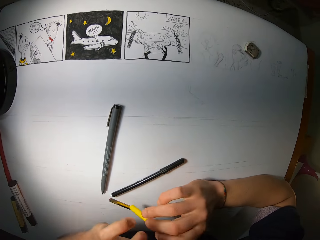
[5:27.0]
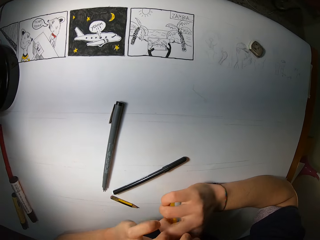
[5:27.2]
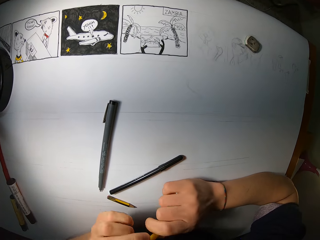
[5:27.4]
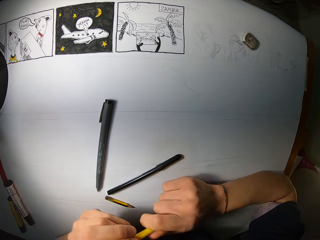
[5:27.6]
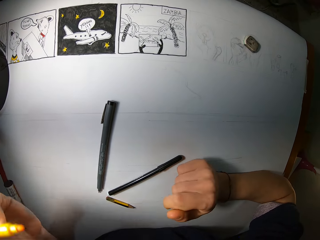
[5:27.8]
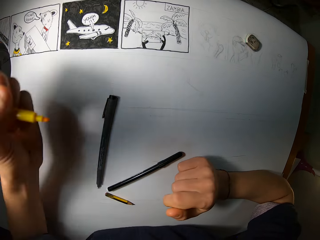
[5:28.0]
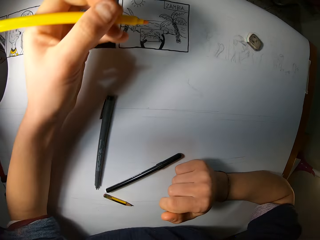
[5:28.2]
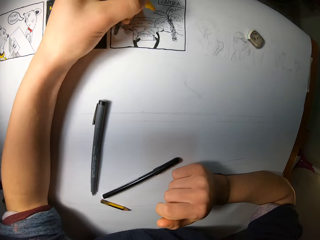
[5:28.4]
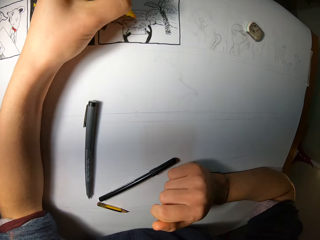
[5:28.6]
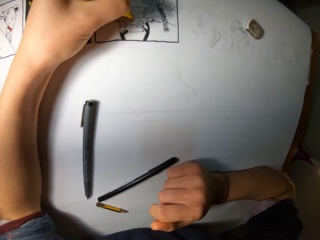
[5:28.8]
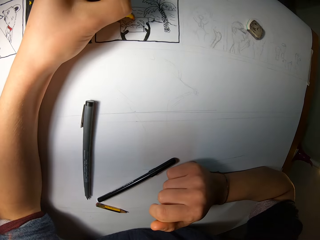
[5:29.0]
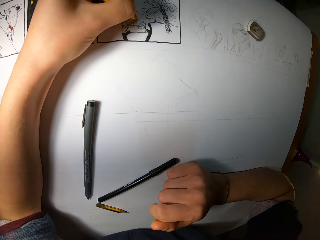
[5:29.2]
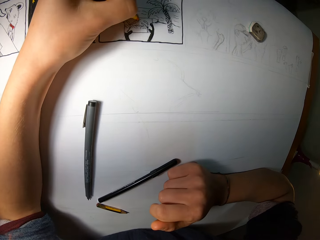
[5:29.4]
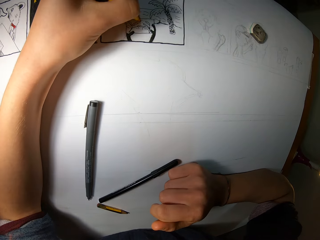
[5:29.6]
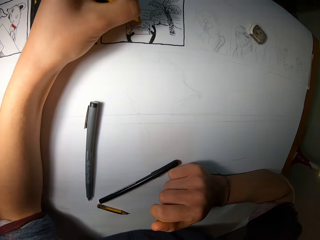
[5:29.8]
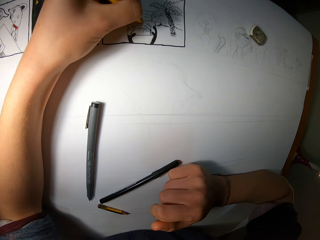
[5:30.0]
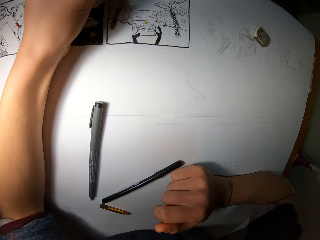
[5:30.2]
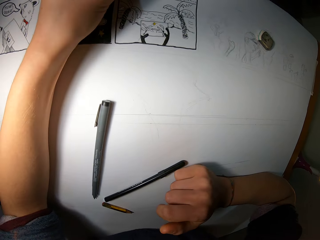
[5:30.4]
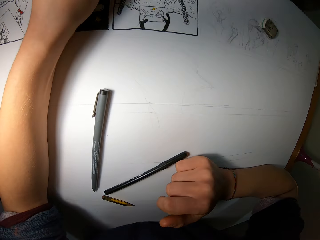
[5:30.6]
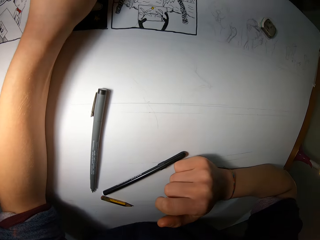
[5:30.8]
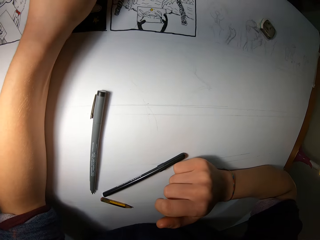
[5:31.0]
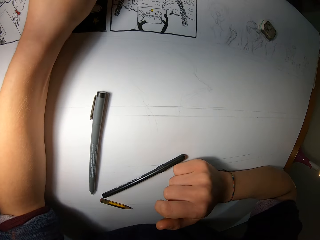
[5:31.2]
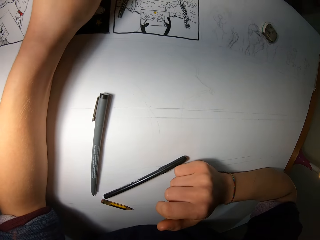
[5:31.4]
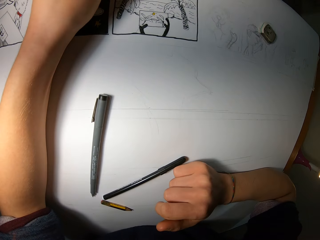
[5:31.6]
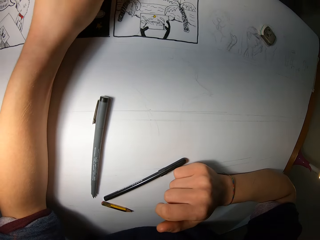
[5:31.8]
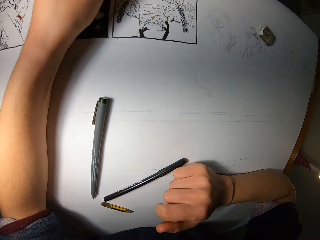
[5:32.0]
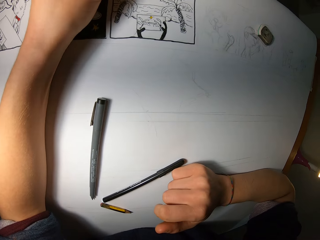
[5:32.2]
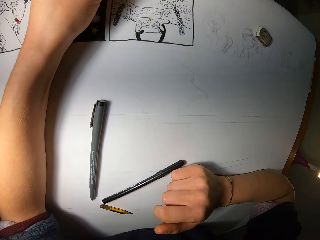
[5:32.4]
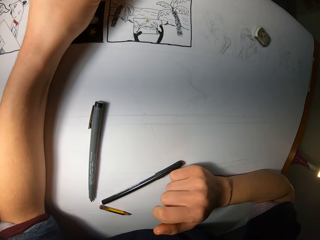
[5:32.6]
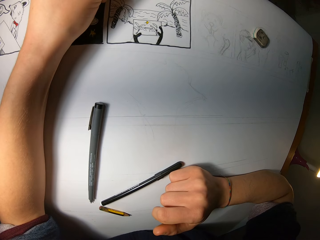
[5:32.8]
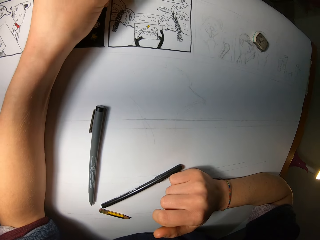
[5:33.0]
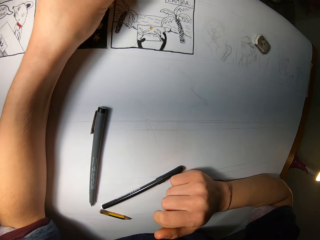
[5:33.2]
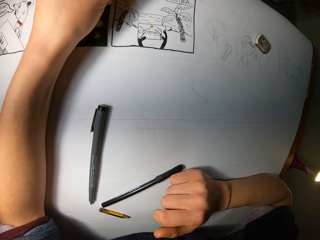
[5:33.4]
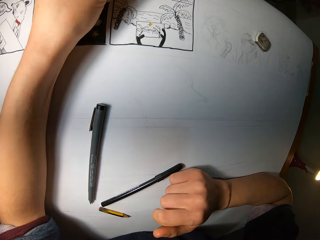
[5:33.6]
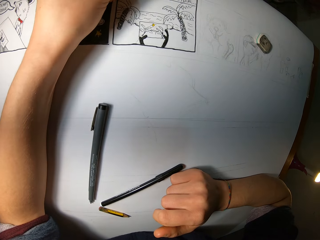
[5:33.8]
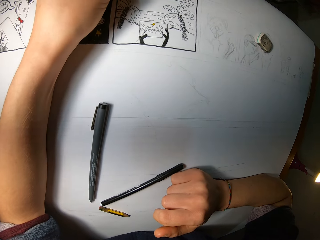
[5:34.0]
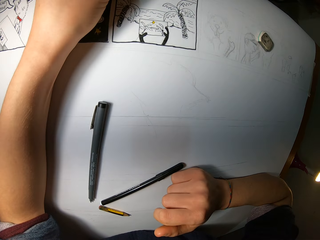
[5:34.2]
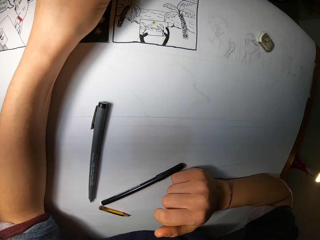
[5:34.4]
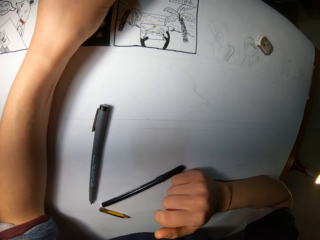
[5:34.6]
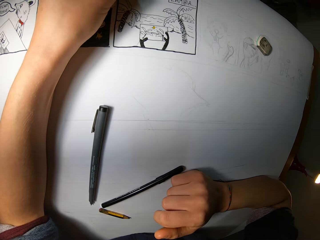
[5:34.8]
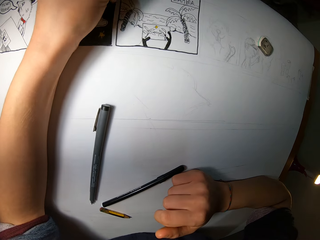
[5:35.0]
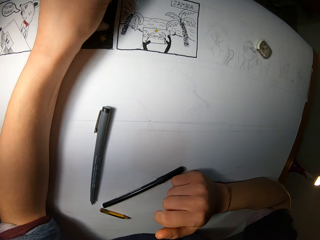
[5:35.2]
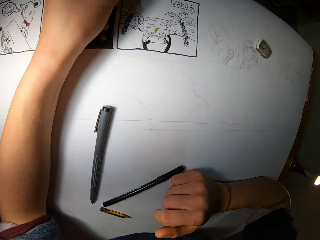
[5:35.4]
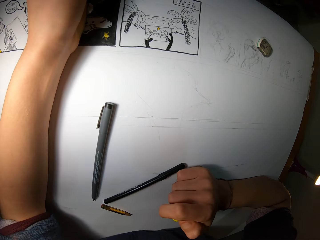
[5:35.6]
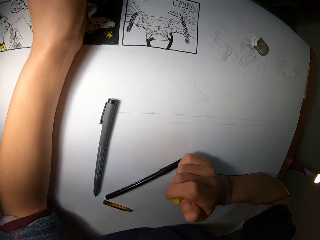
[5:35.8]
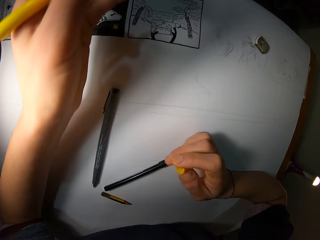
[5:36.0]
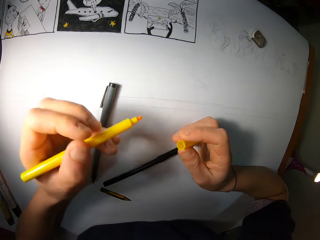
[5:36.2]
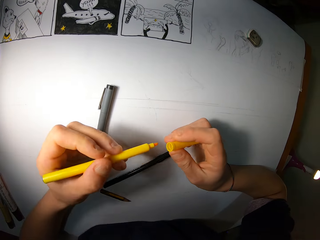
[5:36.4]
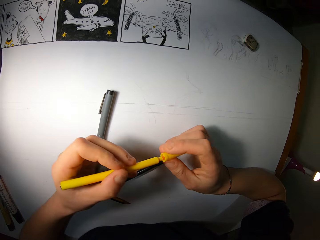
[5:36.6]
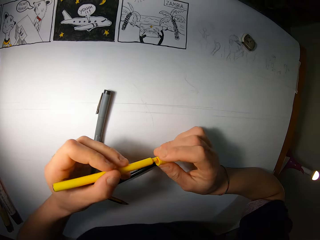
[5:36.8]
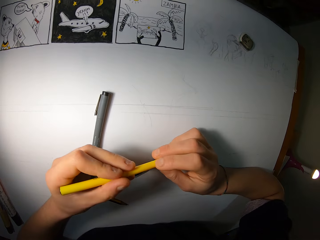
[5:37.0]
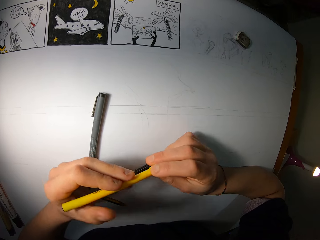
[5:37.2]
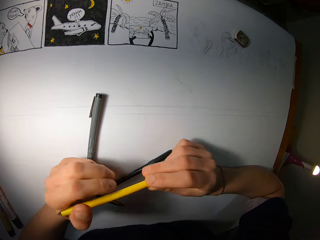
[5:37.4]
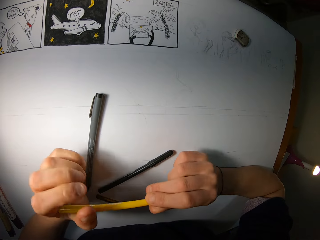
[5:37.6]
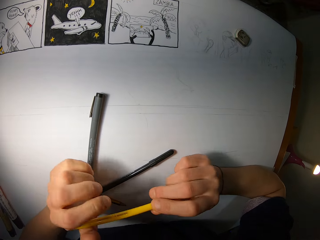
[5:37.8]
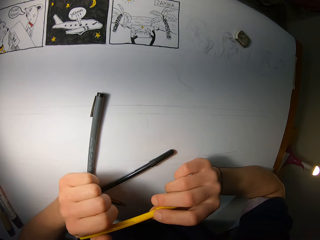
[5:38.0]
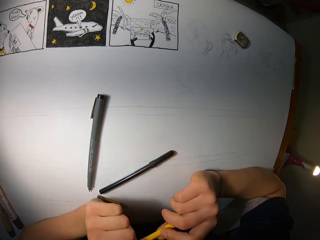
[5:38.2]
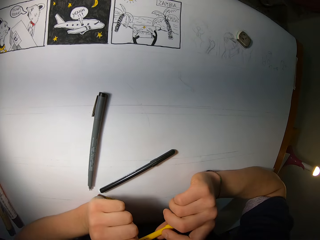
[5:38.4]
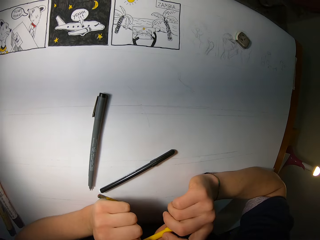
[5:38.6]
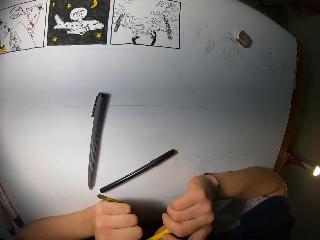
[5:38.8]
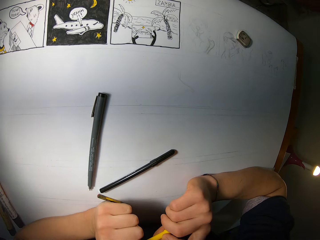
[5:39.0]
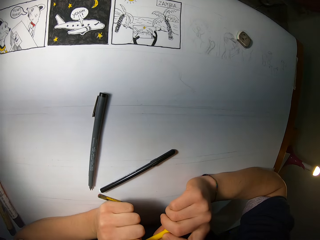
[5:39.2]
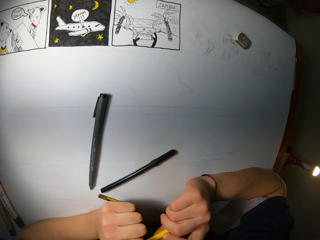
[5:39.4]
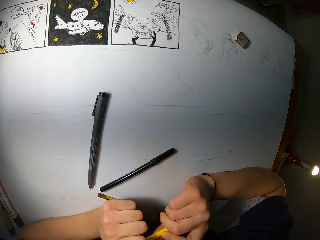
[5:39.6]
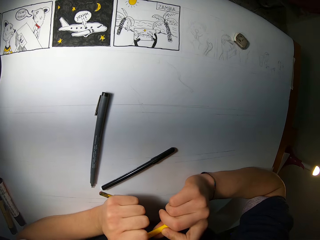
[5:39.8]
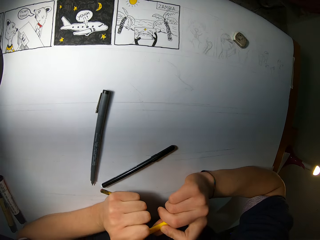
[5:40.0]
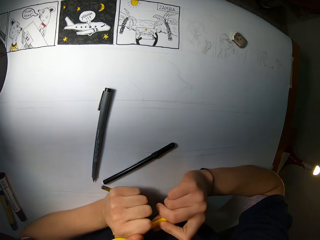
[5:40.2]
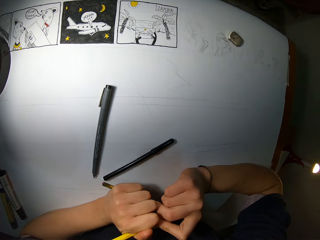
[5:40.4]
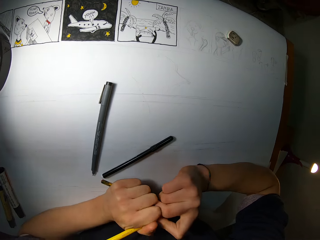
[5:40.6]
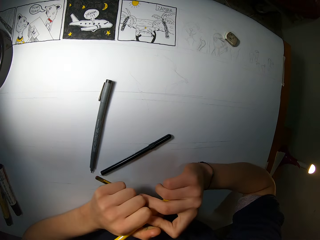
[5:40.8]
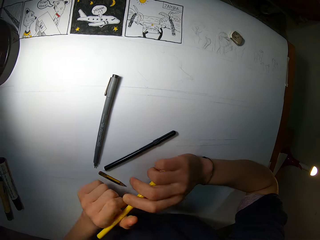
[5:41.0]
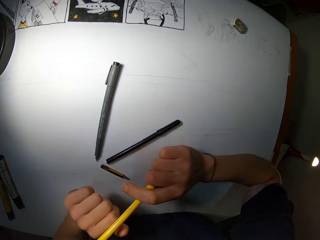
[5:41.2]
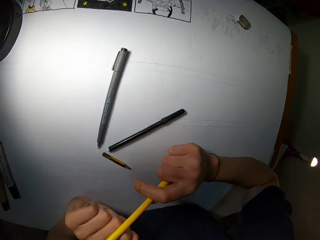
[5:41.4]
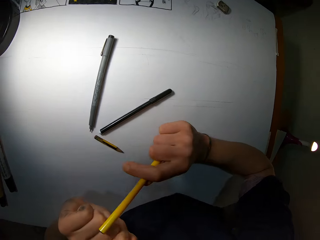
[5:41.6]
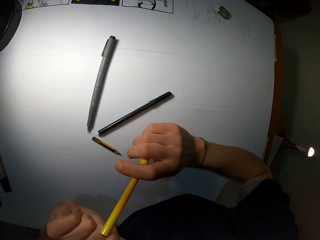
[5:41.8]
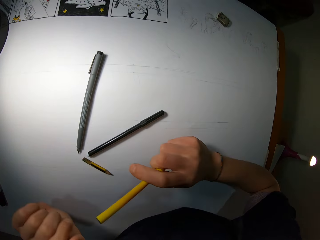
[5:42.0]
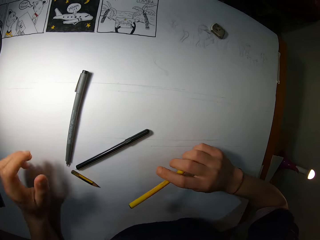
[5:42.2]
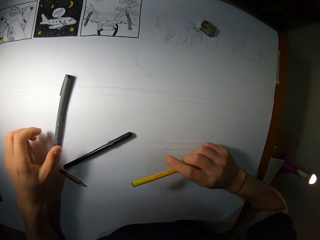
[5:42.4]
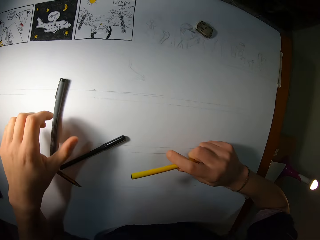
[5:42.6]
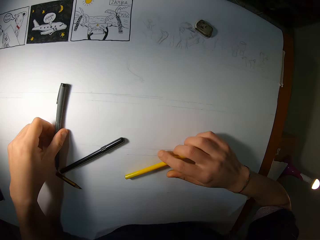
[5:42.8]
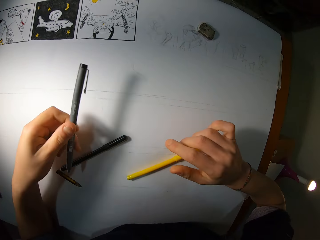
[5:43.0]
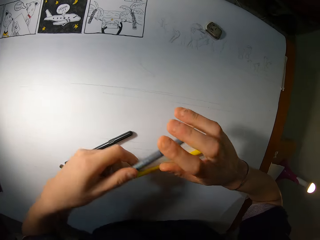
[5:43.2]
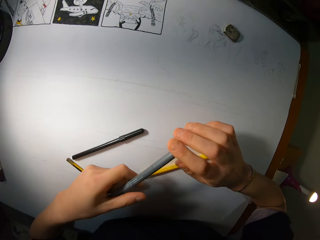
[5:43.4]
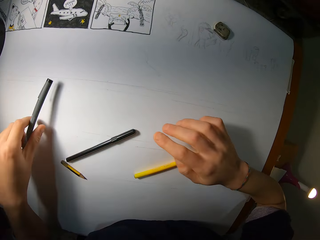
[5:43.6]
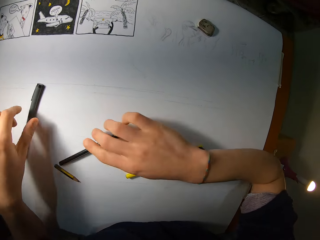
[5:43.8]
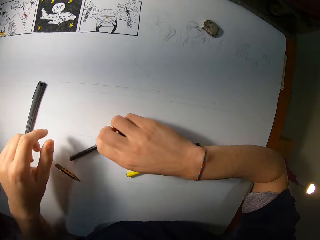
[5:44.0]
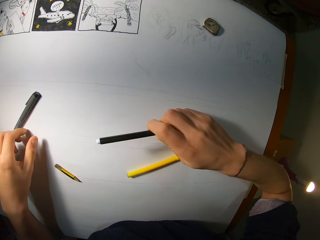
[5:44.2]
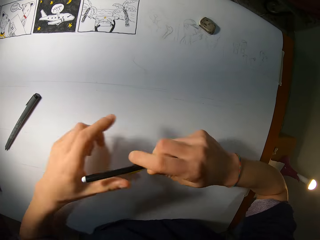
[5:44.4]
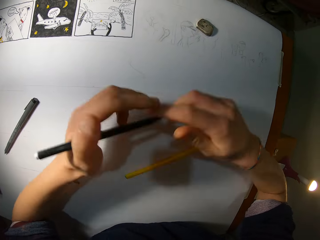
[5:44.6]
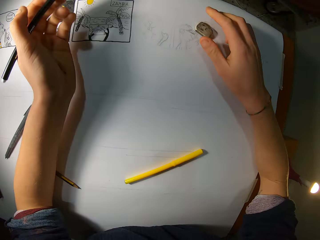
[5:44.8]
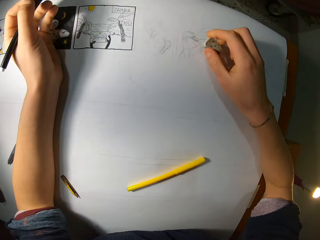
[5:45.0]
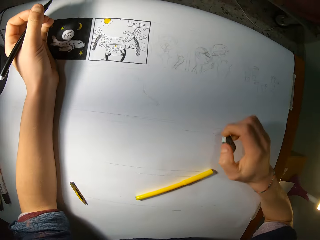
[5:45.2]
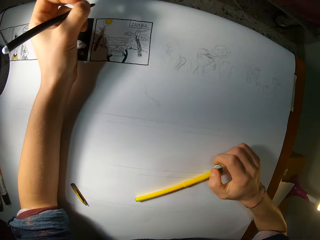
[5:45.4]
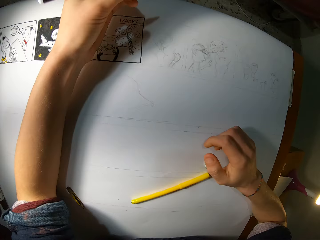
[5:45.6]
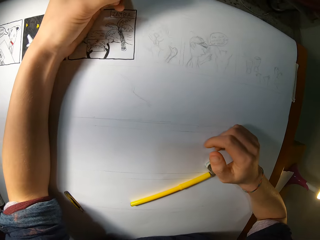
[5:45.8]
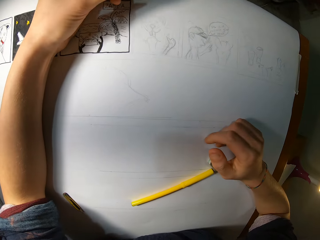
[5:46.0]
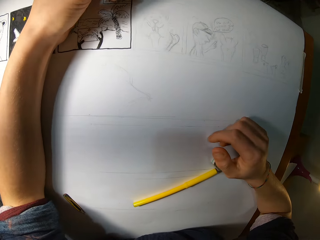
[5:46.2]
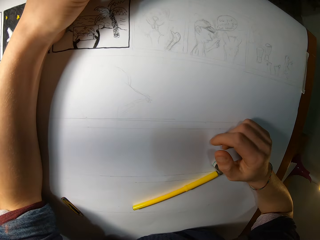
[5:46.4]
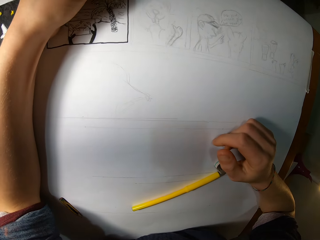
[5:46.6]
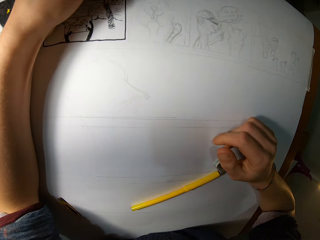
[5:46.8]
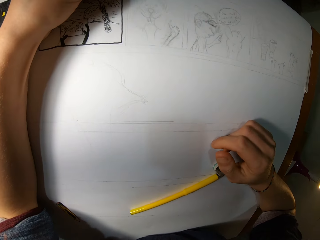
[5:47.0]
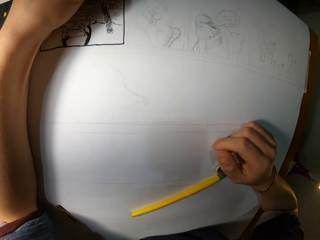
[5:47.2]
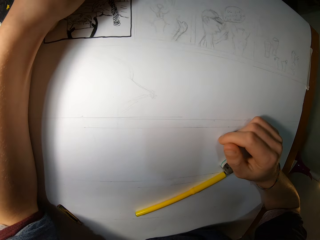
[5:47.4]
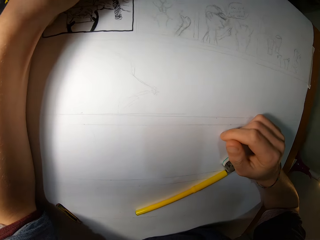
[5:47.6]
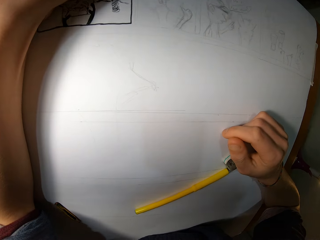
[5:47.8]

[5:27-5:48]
The camera wearer puts the pen on his right hand. He removes the cap from the yellow pen with his right hand. He draws on the white drawing paper on a desk with the yellow pen in his left hand. He places the cap on the yellow pen in his left hand with the cap in his right hand. He picks up the grey pen from the desk with his left hand. He drops the grey pen on the desk. He picks up the black pen from the desk with his right hand. He holds the black pen with his right hand. He holds the black pen with his left hand. He picks up an eraser from the desk with his right hand. He drops the eraser on the desk. He draws on the white drawing paper on the desk with the black pen in his left hand.
